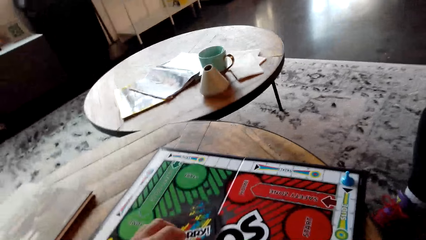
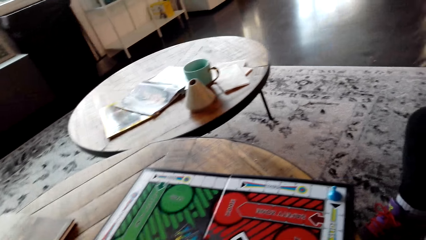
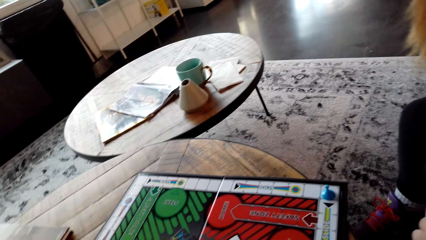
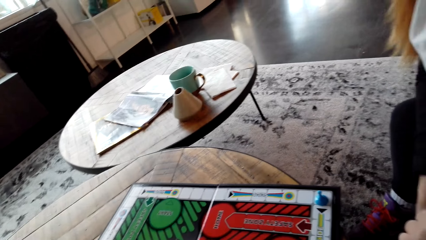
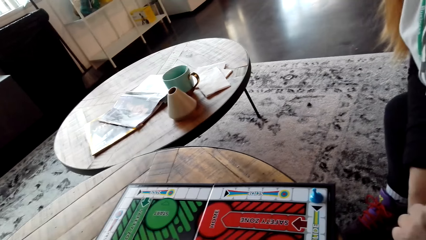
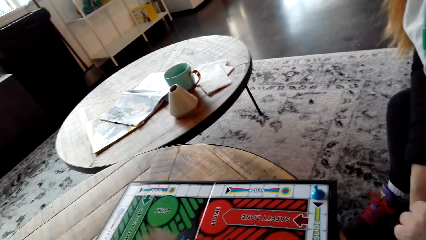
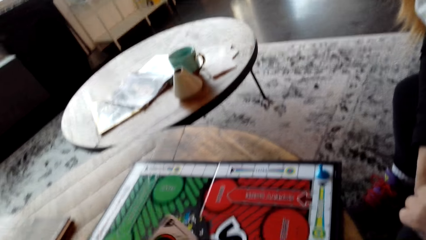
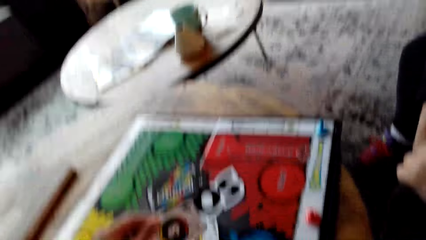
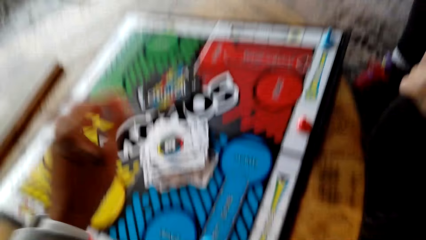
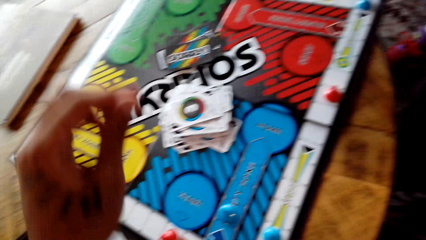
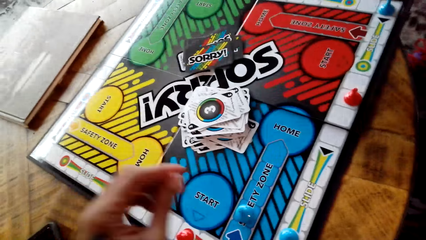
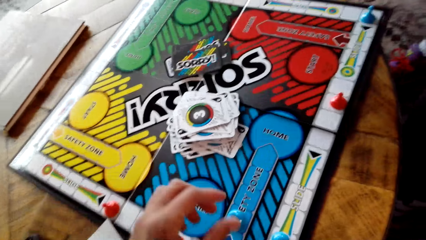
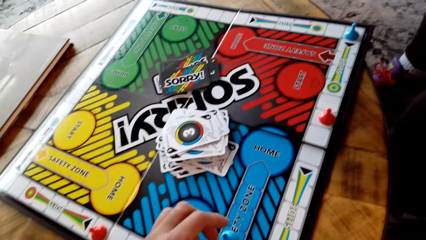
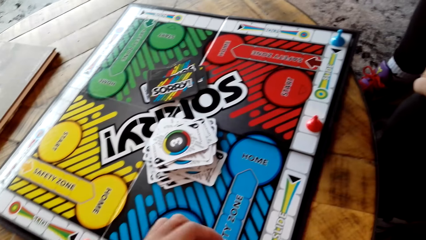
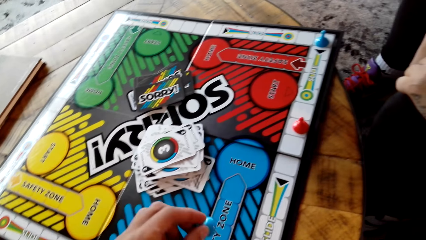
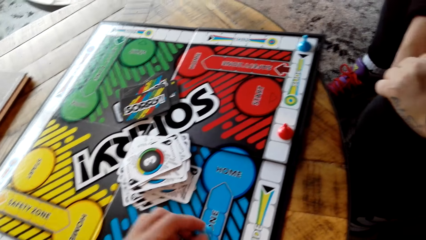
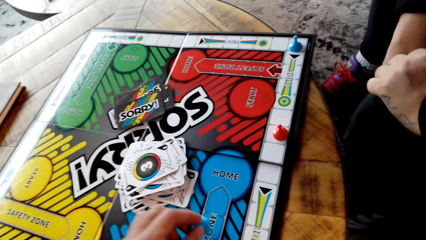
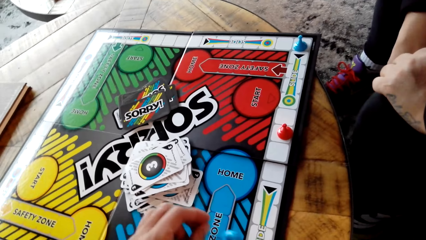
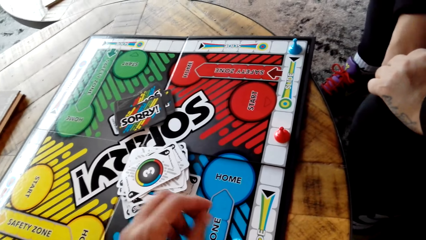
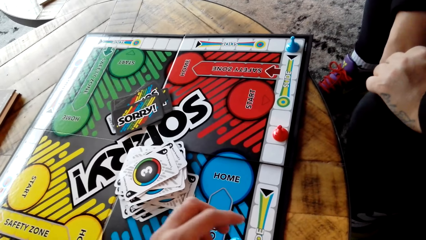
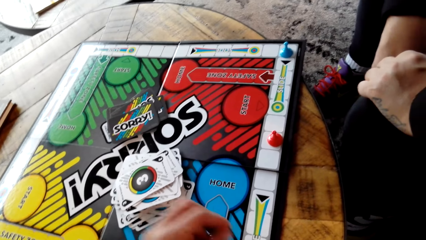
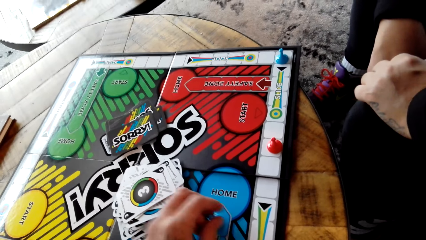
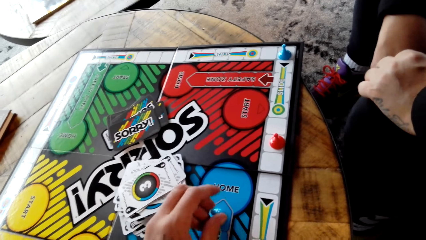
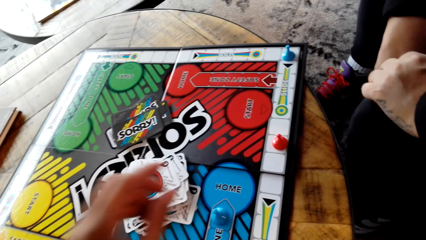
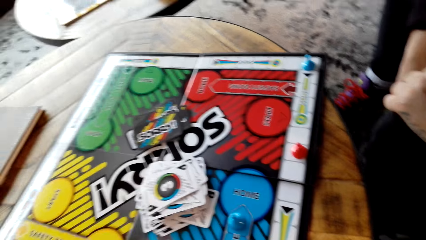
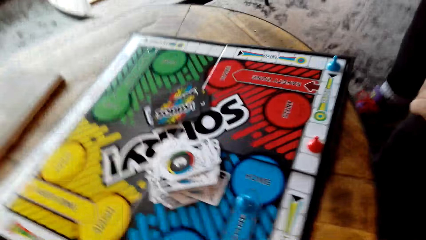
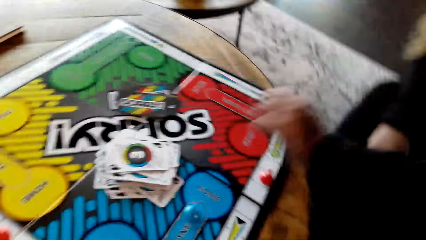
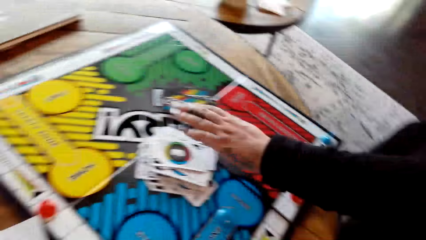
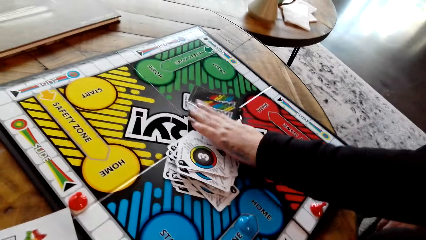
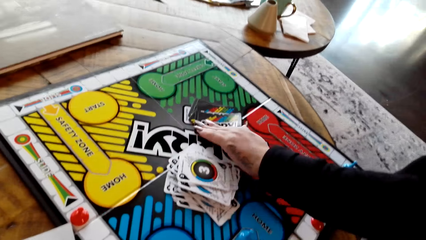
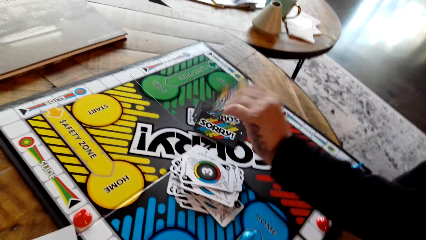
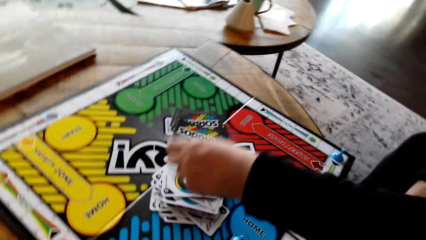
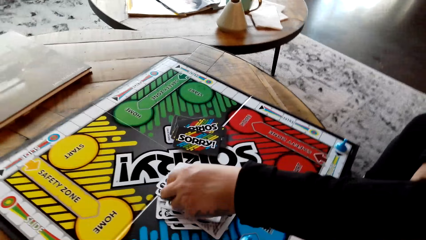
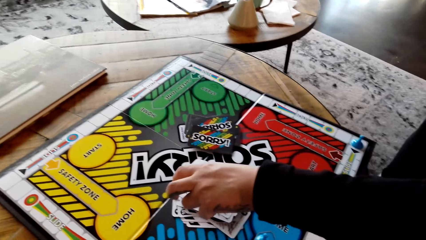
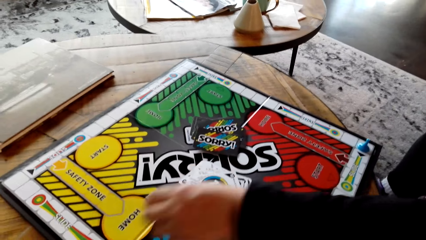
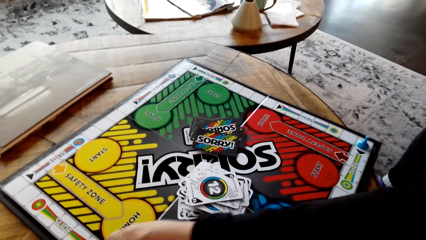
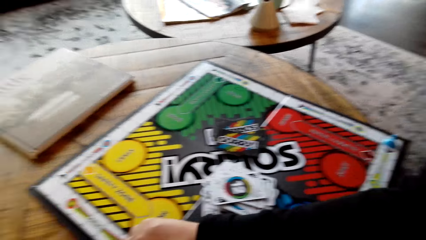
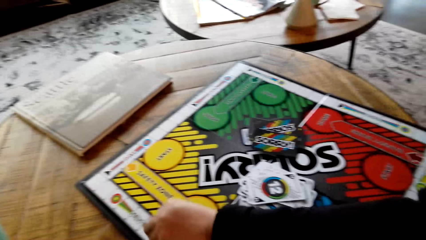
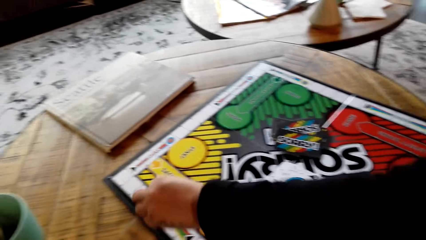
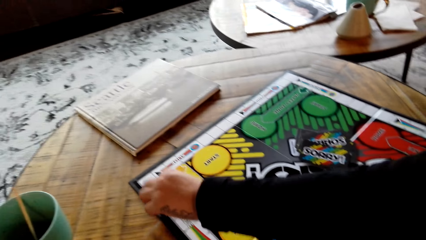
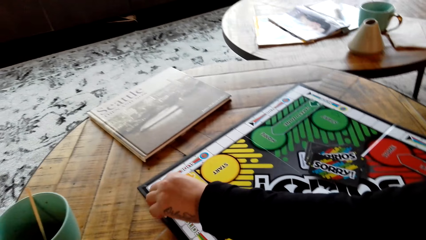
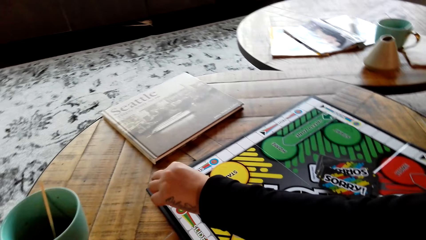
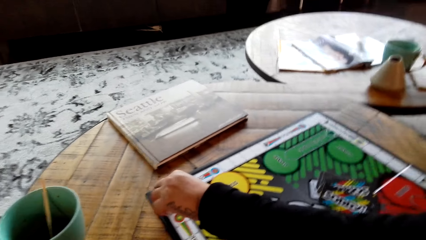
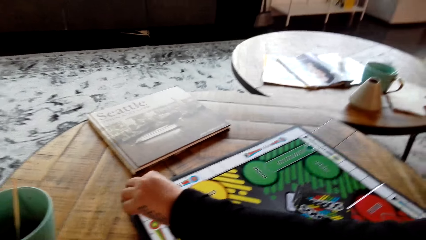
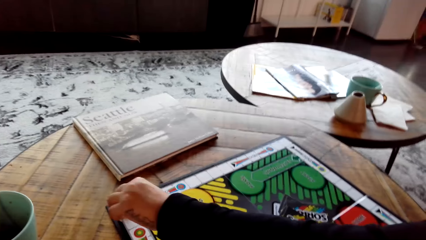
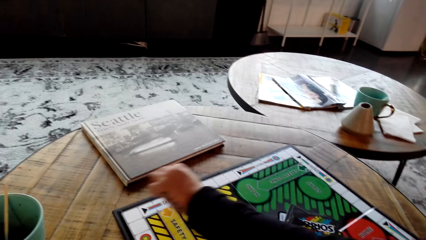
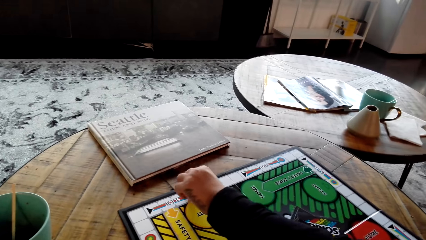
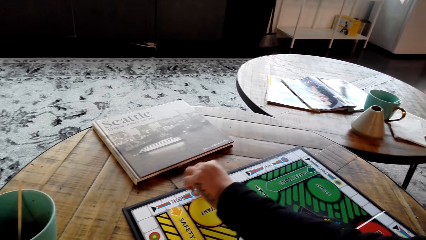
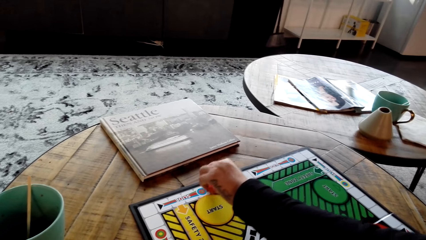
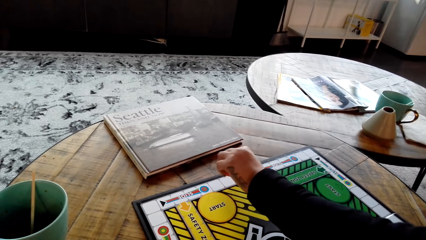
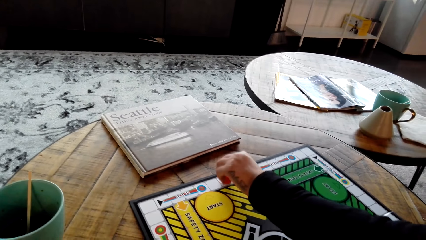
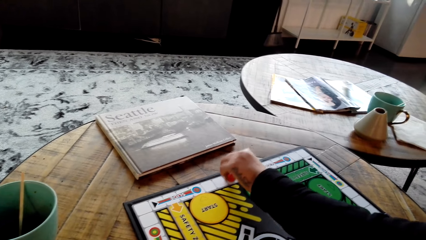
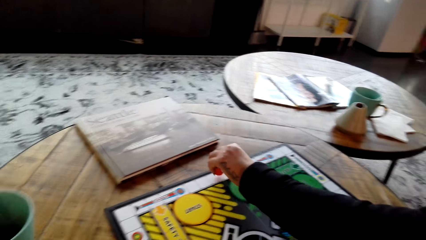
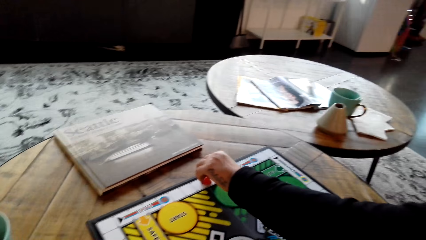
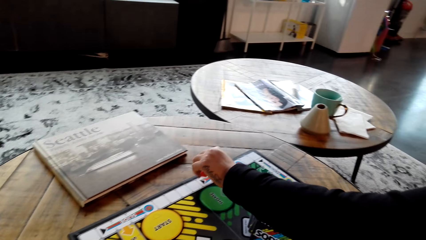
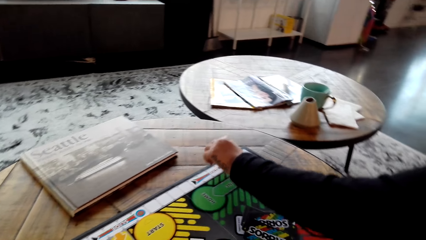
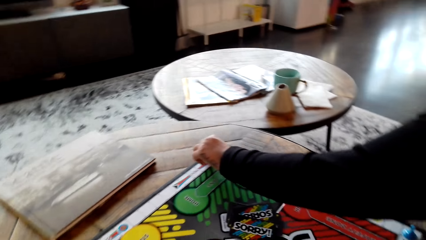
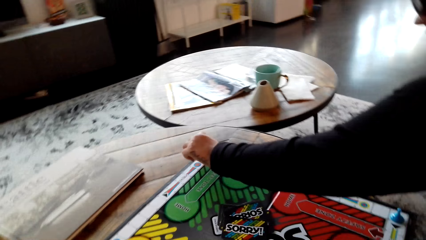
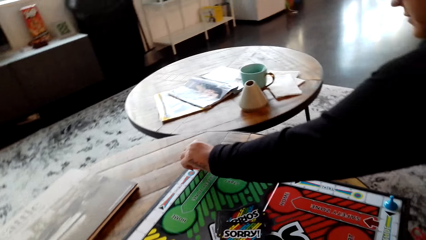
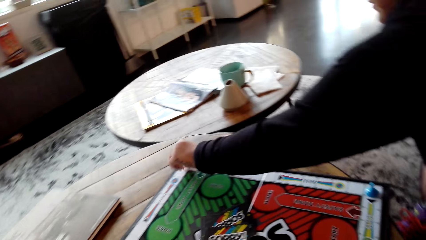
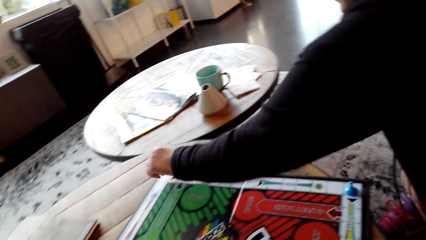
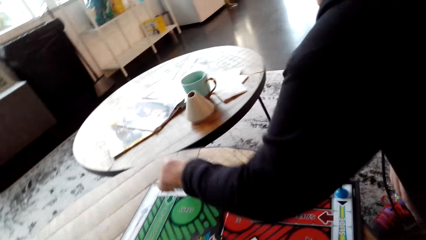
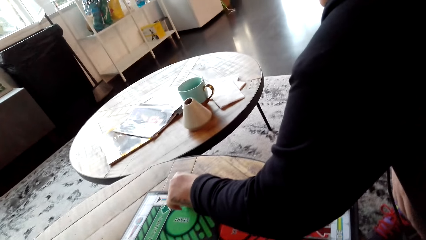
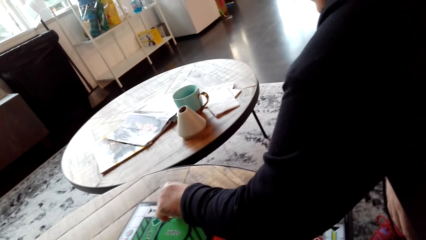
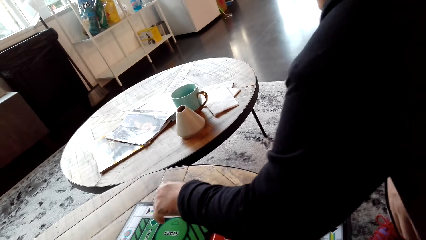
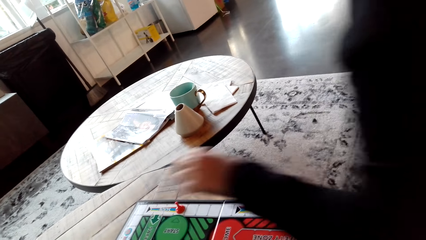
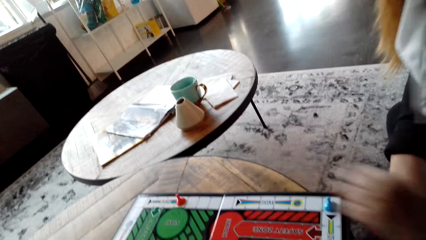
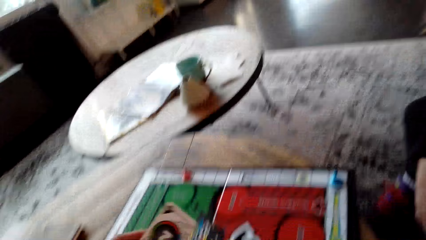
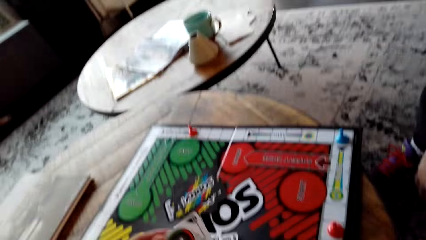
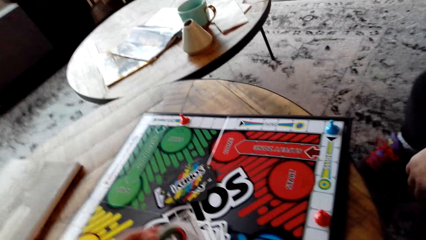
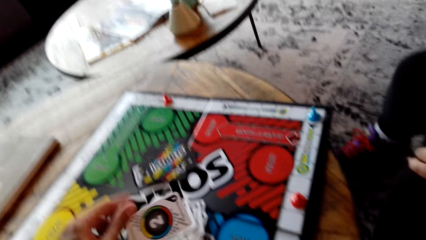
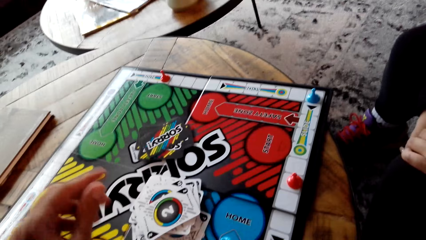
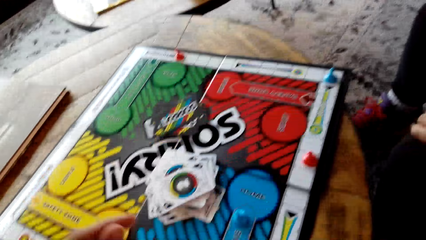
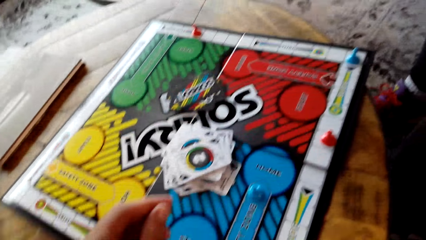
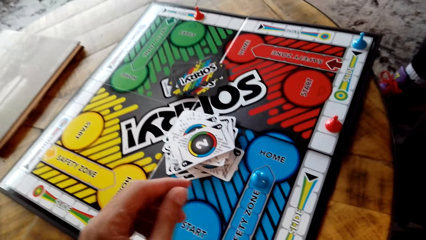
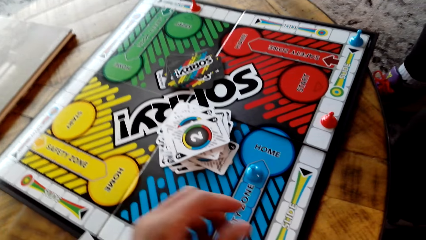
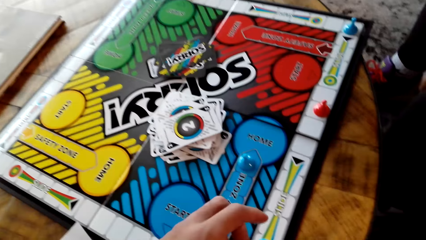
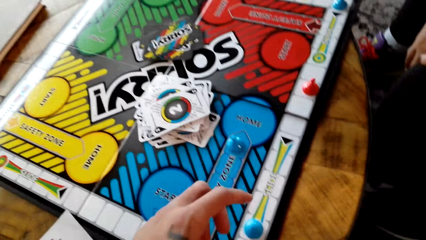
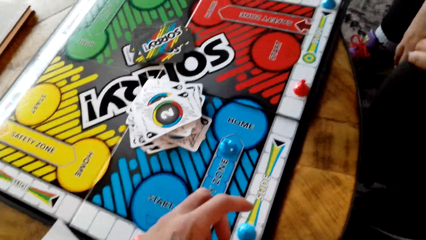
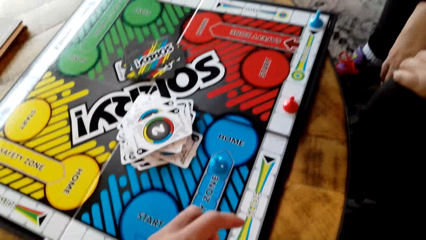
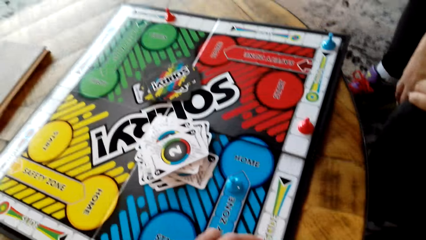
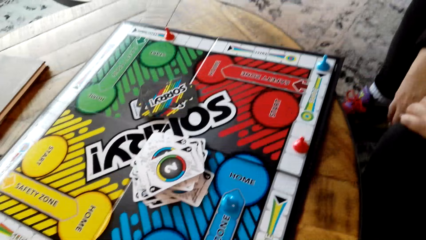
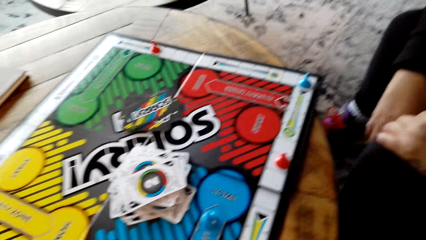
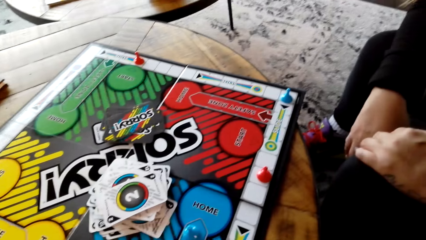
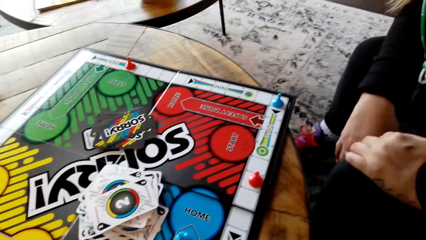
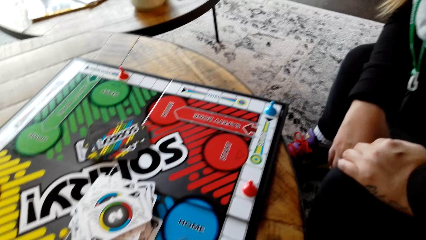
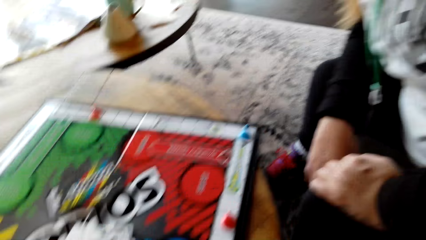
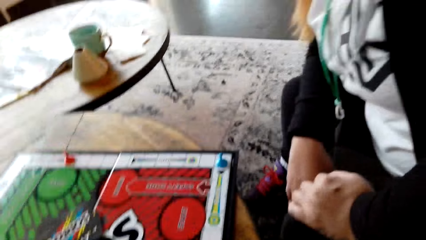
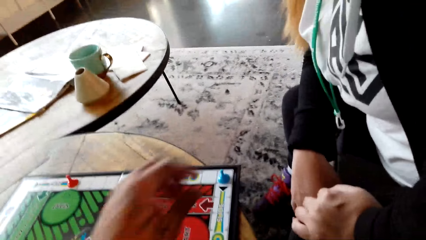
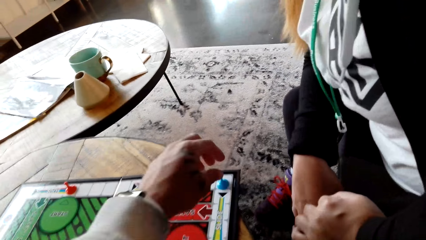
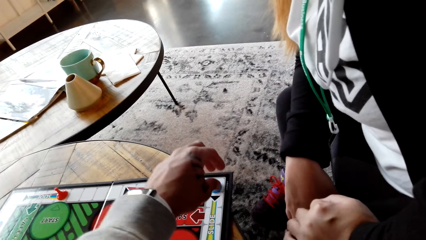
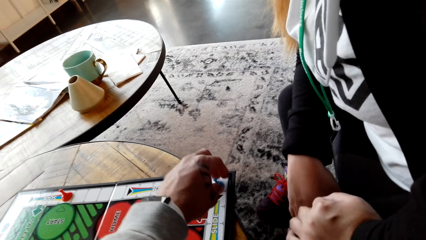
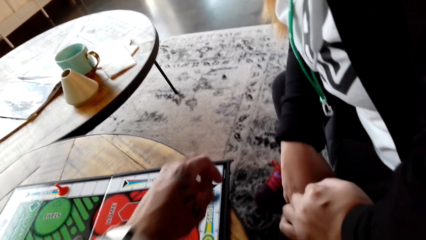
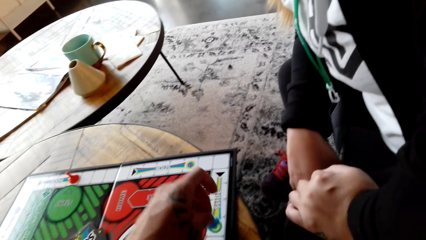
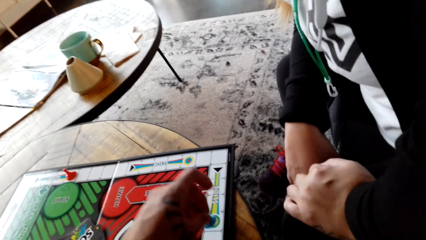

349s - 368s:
The woman plays the board game. The camera wearer takes the card, puts the card on other cards, moves the Sorry game piece and plays the board game. The woman takes the card, puts the card on other cards, moves the Sorry game piece and plays the board game. The camera wearer takes the card, puts the card on other cards, moves the Sorry game piece and plays the board game.
